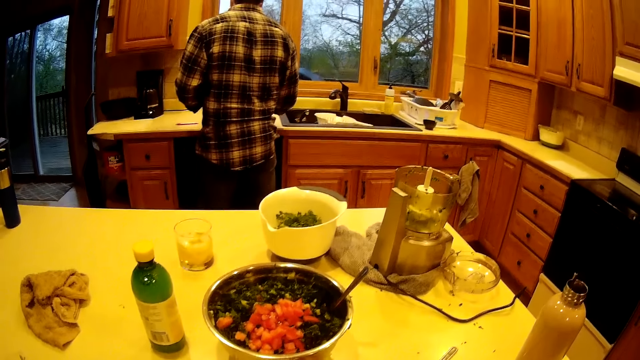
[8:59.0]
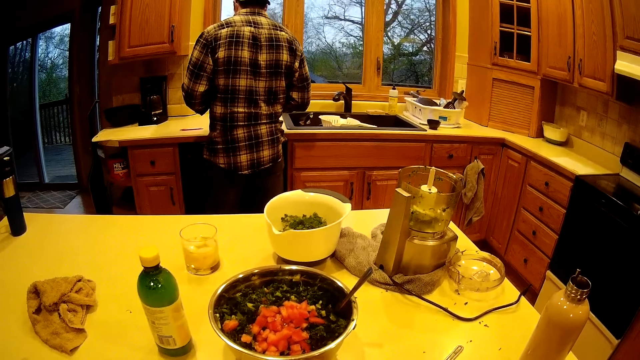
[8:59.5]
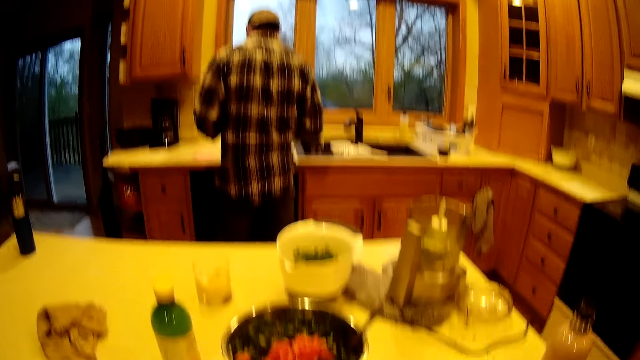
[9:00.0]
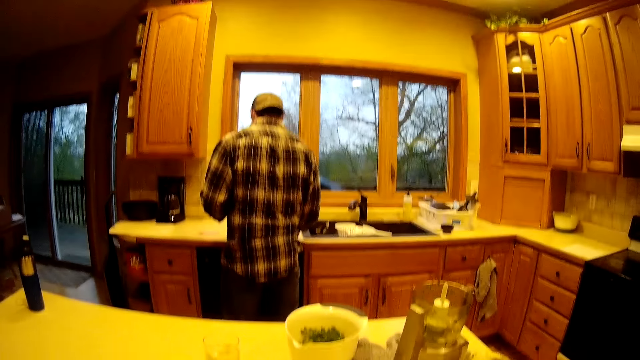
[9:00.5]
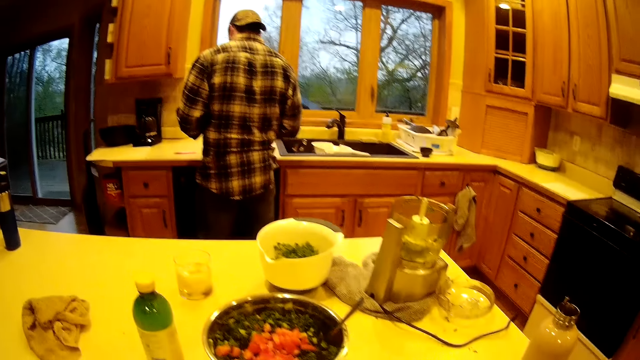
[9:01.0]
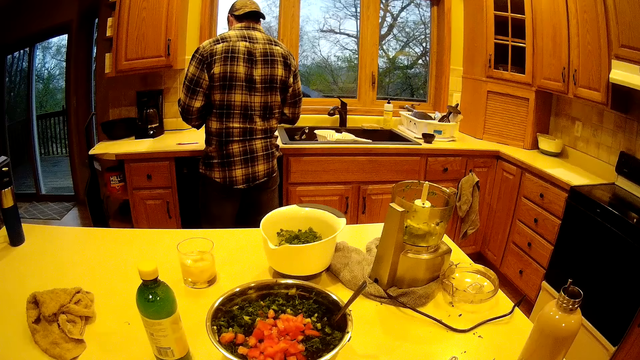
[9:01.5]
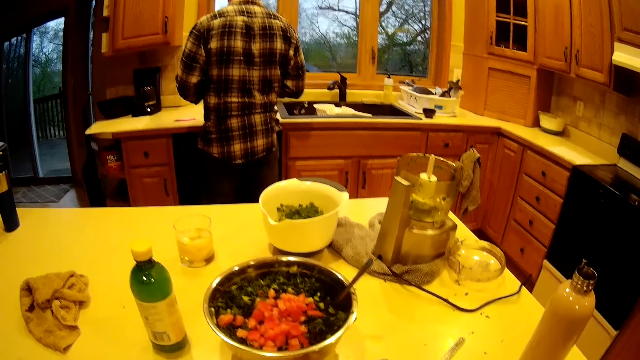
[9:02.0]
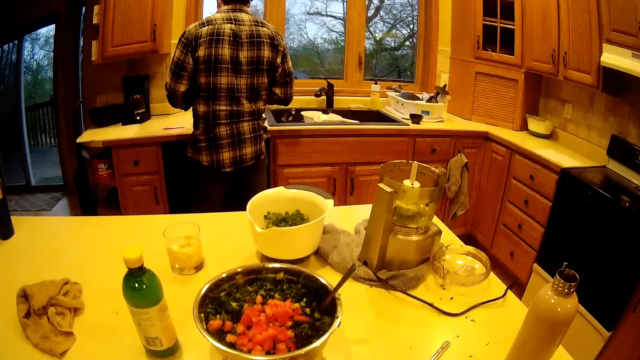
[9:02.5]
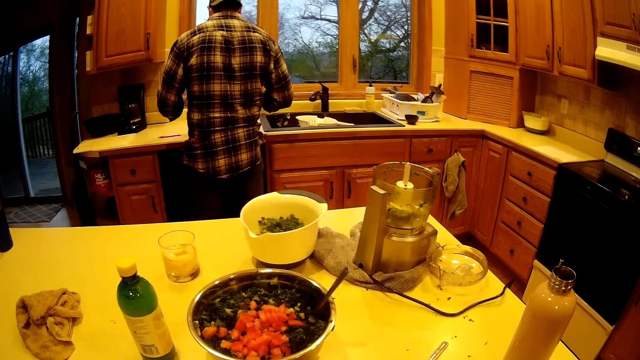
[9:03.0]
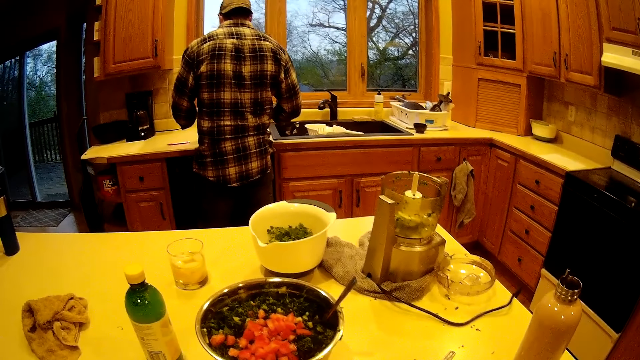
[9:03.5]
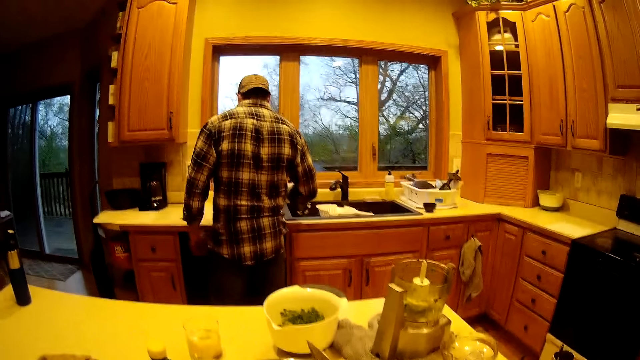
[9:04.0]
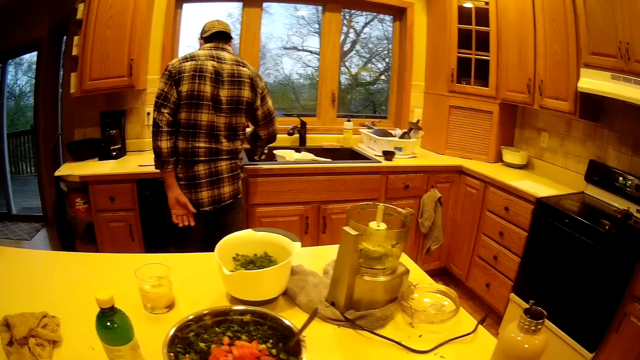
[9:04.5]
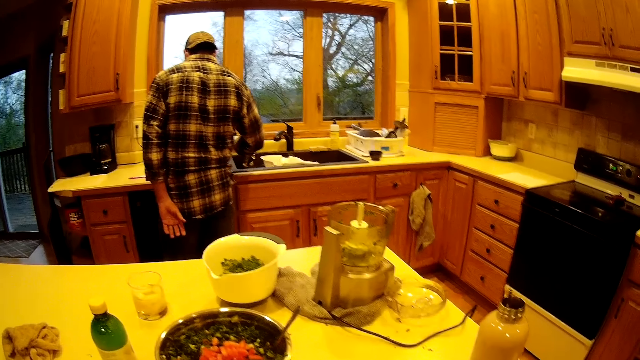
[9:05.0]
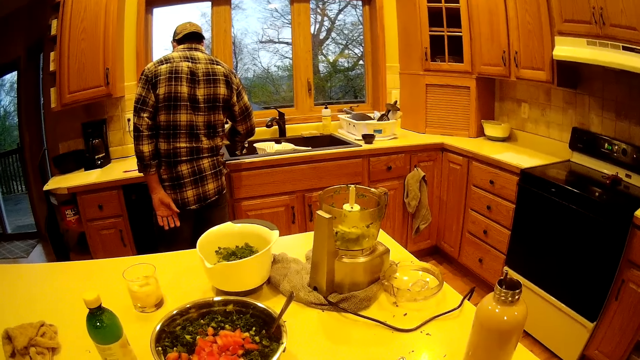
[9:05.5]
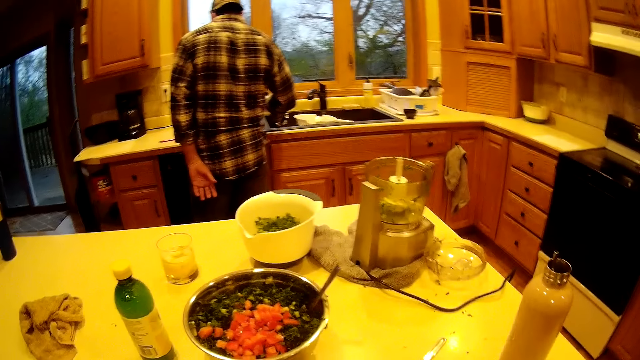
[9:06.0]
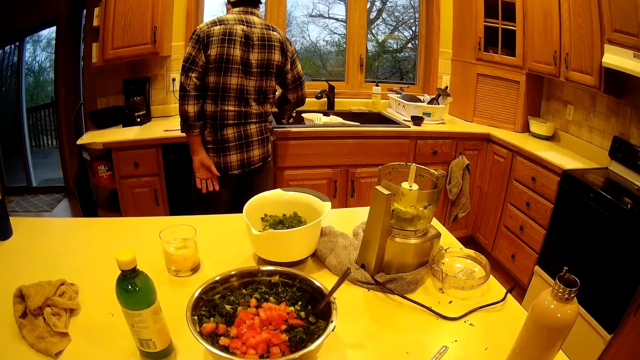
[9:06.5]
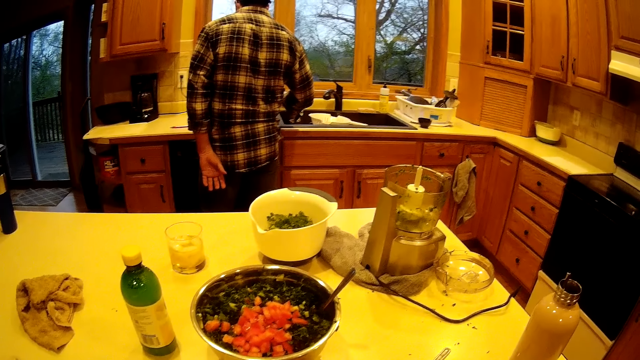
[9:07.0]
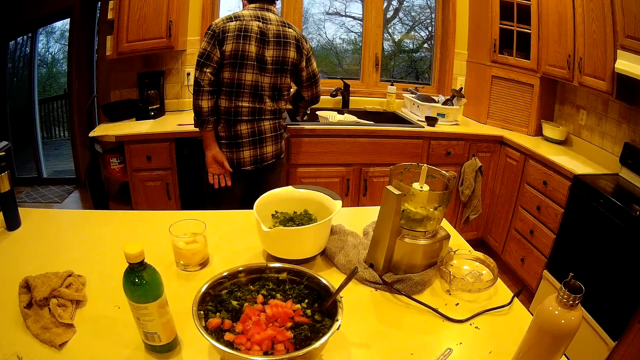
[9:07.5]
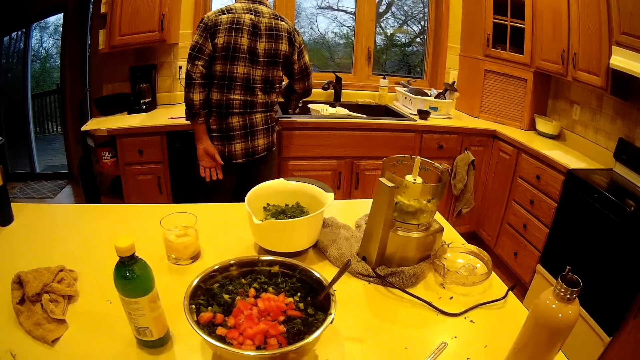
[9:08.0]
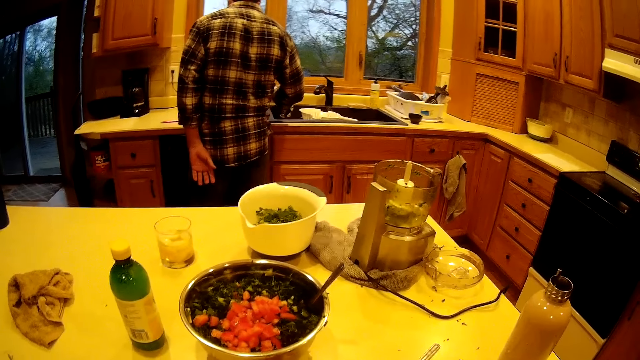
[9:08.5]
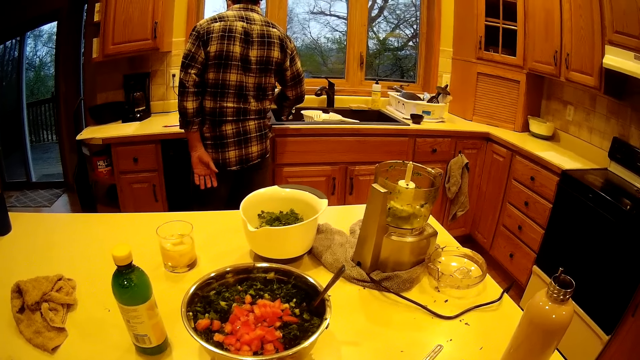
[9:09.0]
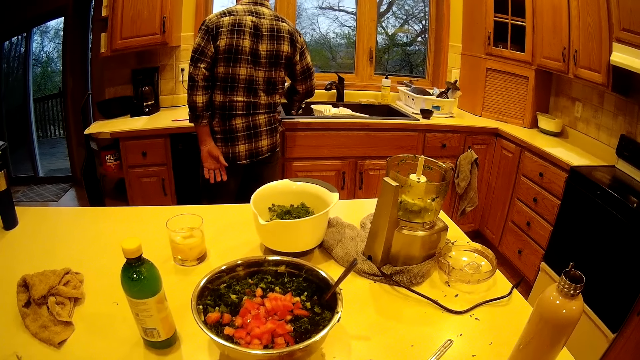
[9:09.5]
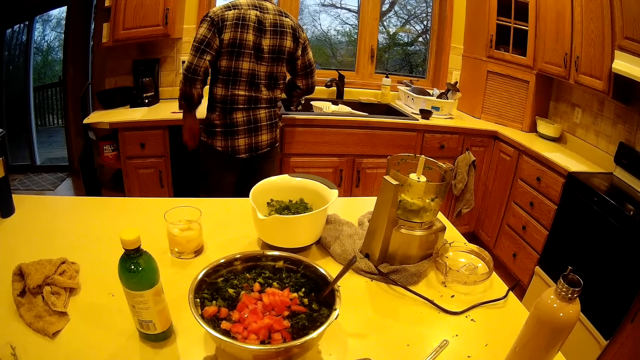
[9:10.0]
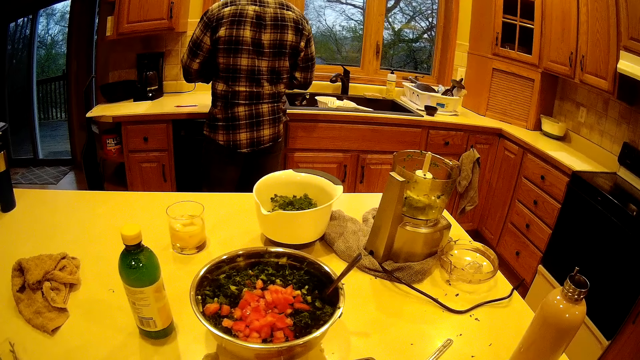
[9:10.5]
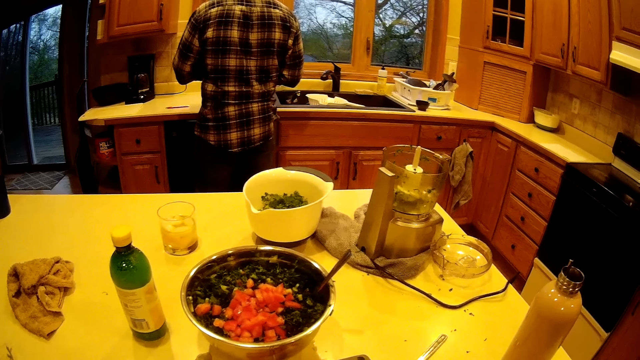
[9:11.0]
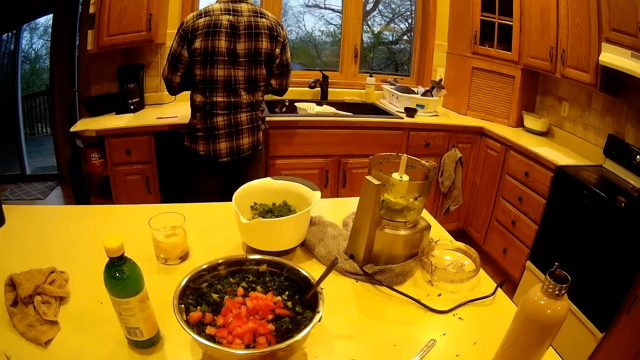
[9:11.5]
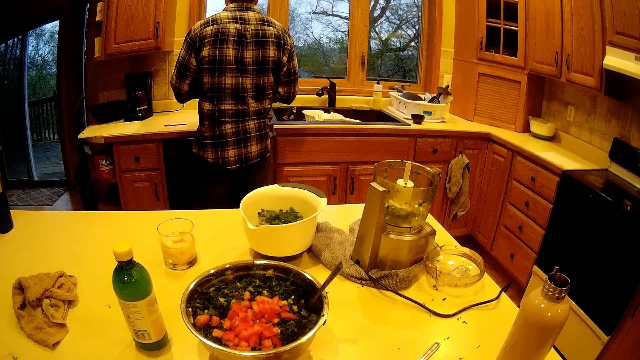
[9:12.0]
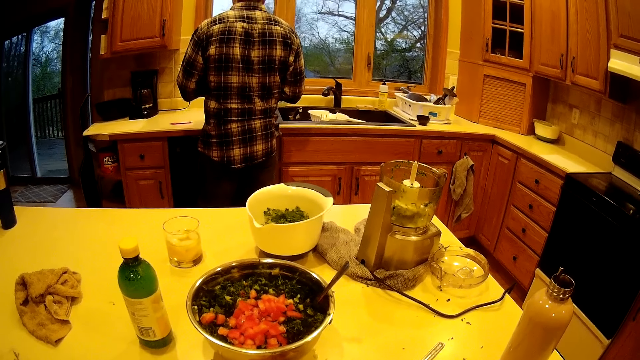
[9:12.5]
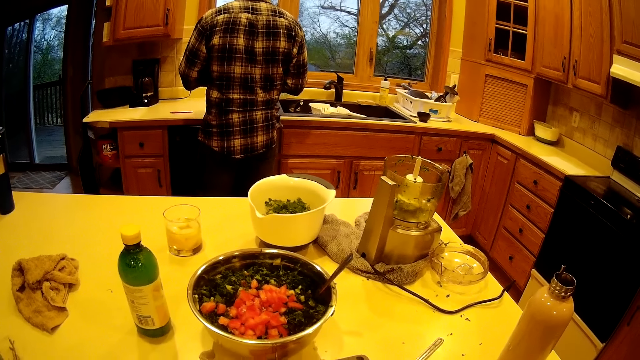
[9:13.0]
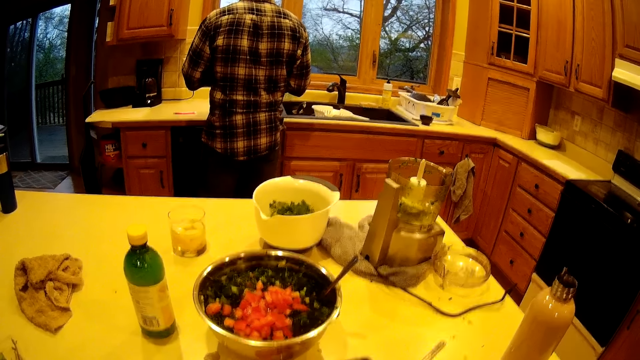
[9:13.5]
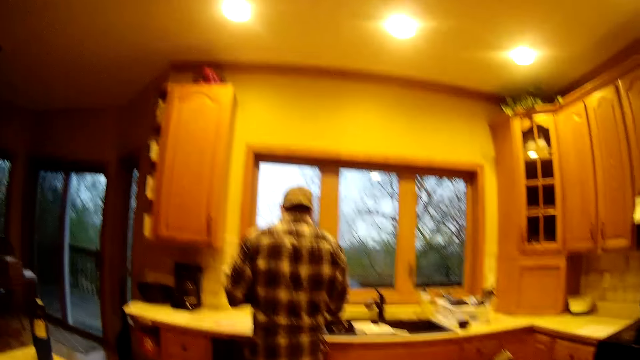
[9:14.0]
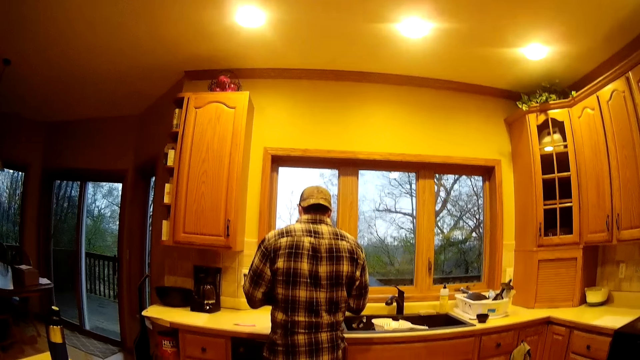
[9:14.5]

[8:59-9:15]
A man drops his left hand to his back. The man raises his left hand from his back.
